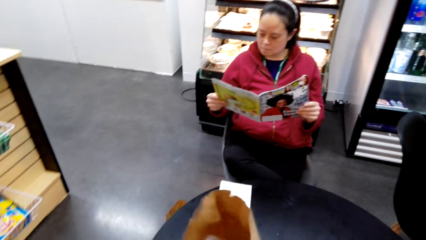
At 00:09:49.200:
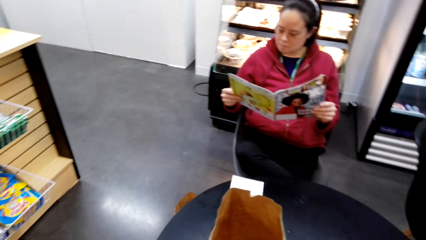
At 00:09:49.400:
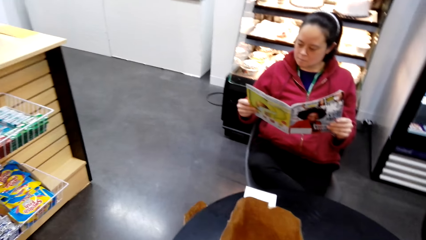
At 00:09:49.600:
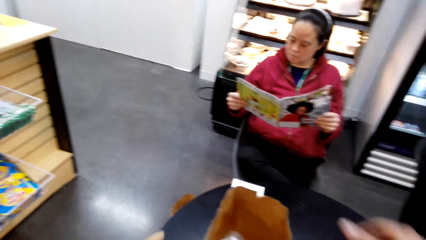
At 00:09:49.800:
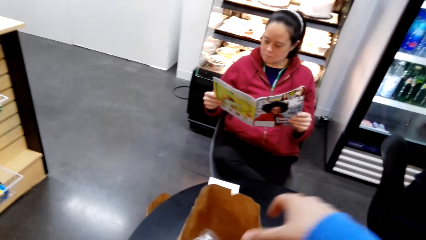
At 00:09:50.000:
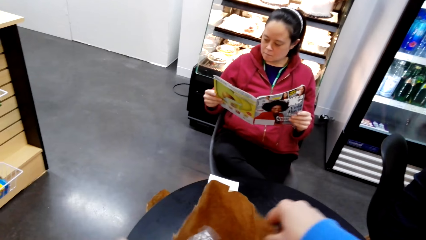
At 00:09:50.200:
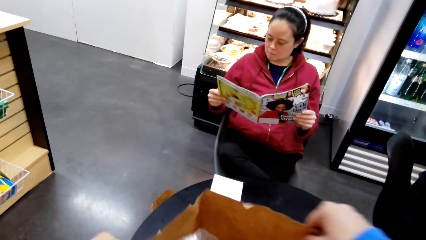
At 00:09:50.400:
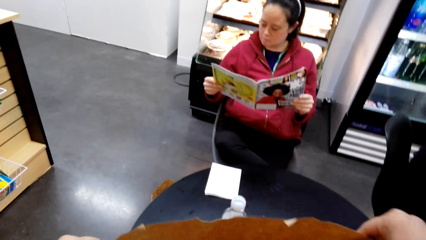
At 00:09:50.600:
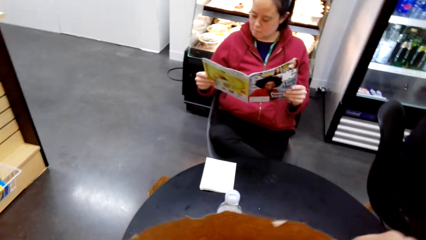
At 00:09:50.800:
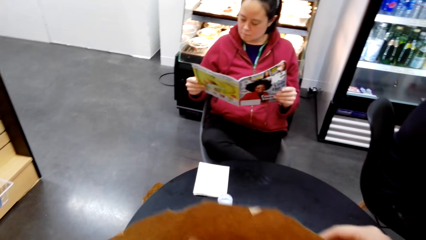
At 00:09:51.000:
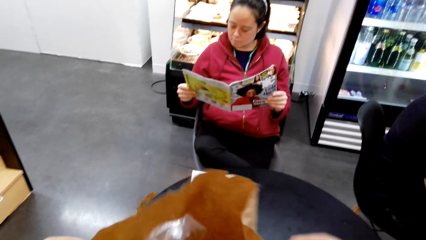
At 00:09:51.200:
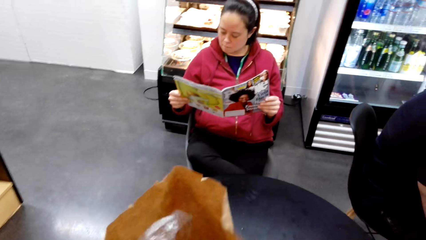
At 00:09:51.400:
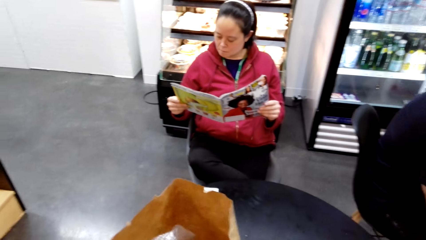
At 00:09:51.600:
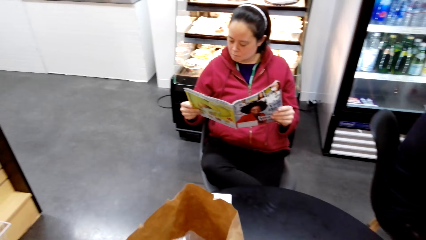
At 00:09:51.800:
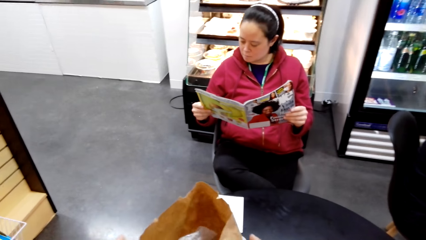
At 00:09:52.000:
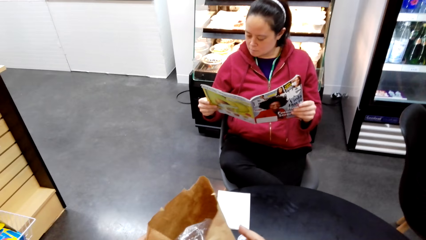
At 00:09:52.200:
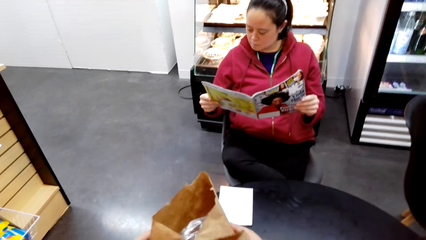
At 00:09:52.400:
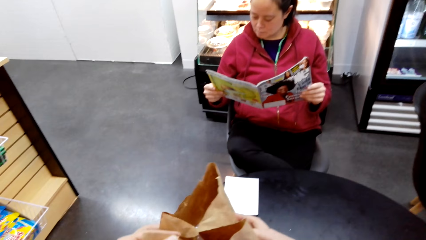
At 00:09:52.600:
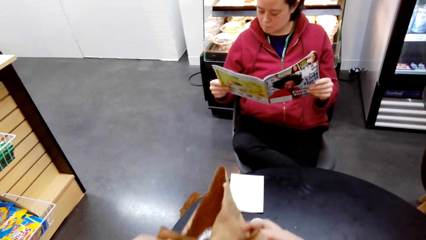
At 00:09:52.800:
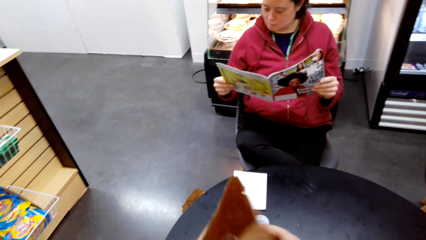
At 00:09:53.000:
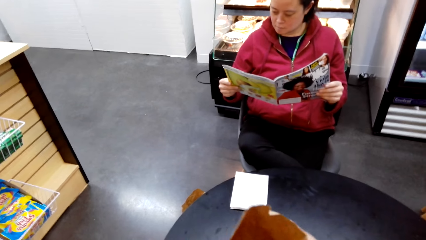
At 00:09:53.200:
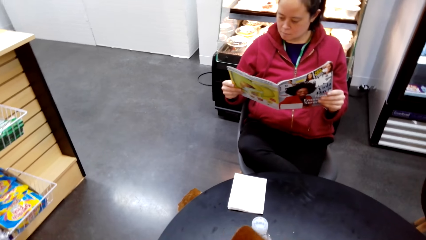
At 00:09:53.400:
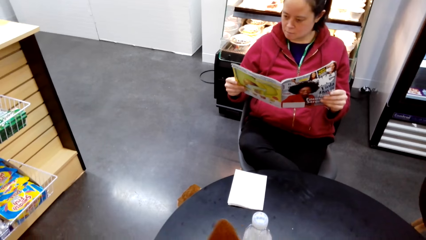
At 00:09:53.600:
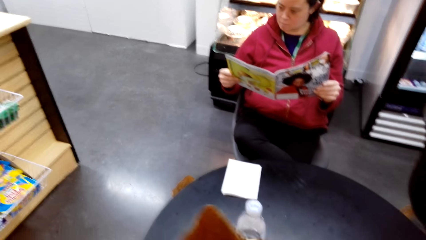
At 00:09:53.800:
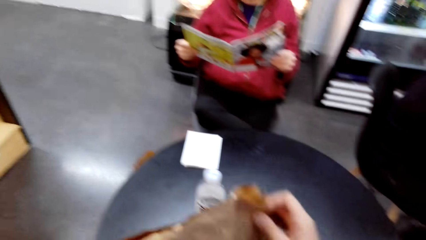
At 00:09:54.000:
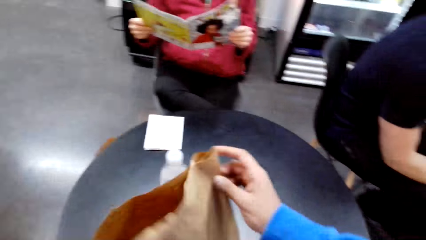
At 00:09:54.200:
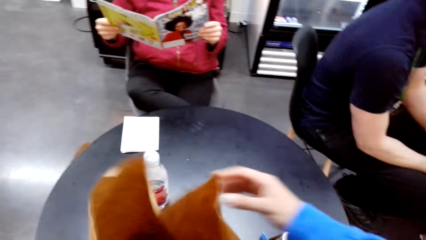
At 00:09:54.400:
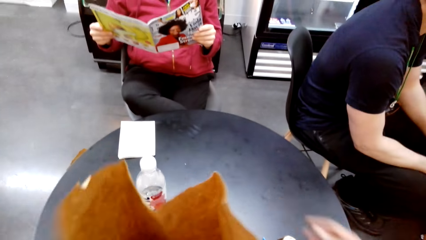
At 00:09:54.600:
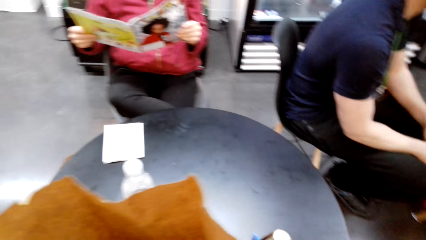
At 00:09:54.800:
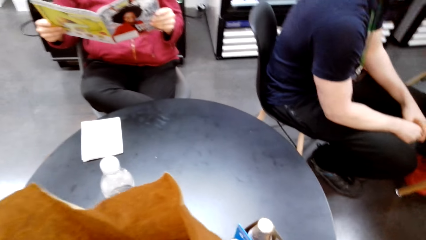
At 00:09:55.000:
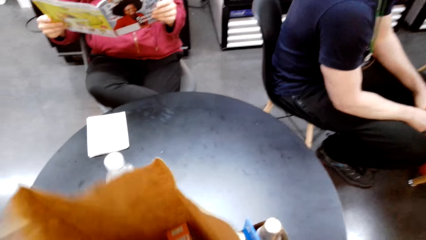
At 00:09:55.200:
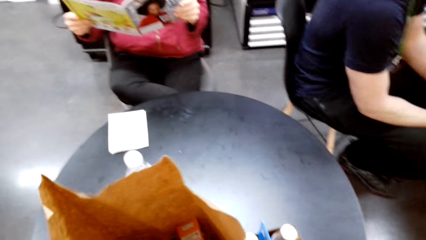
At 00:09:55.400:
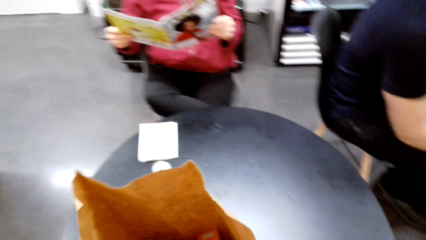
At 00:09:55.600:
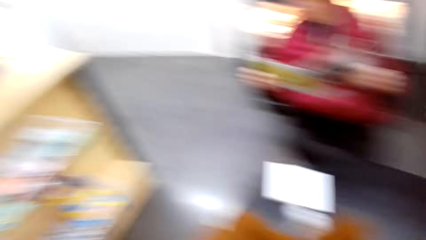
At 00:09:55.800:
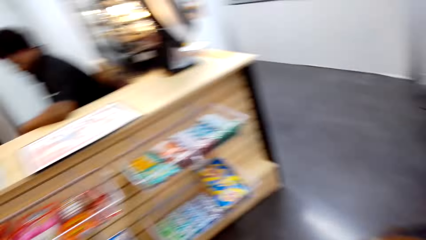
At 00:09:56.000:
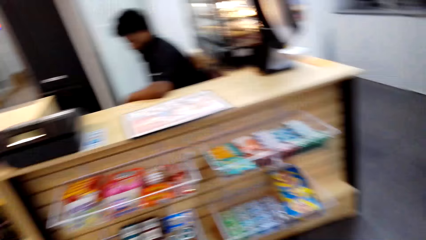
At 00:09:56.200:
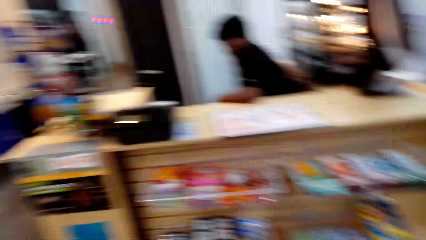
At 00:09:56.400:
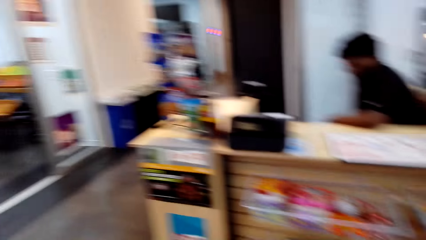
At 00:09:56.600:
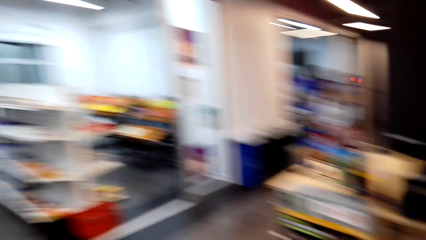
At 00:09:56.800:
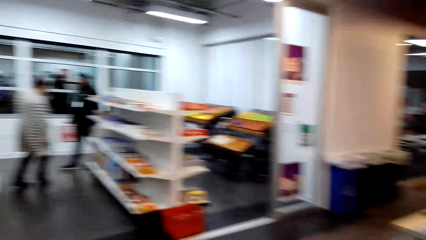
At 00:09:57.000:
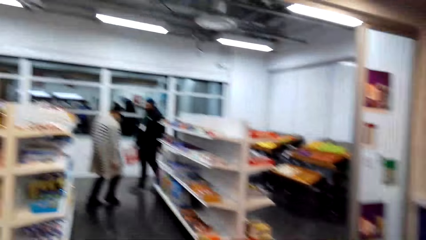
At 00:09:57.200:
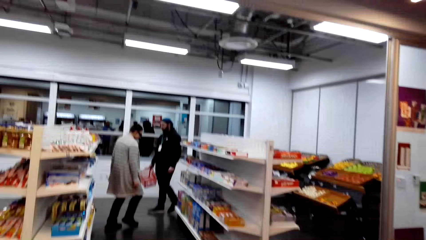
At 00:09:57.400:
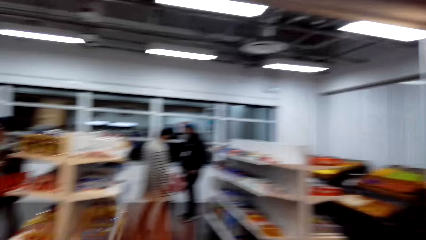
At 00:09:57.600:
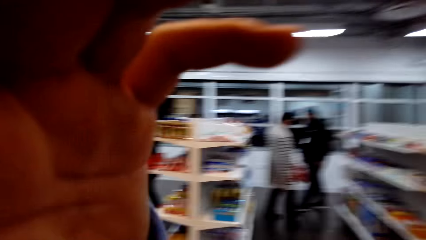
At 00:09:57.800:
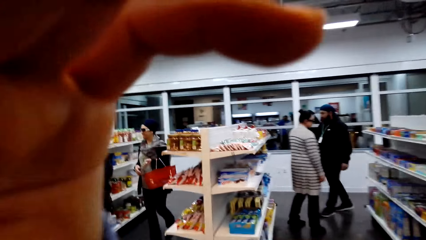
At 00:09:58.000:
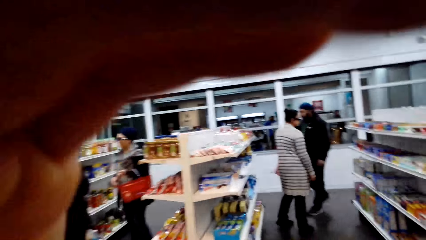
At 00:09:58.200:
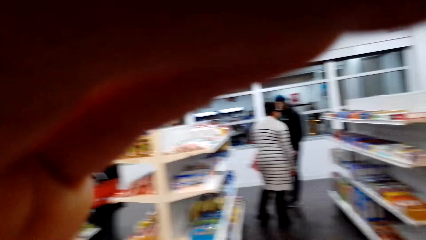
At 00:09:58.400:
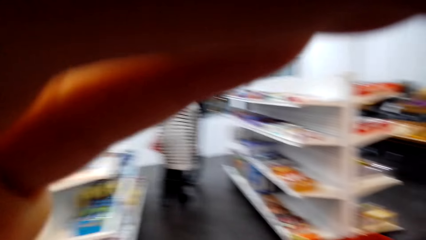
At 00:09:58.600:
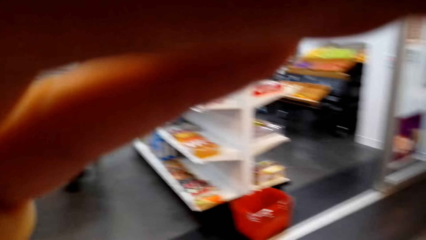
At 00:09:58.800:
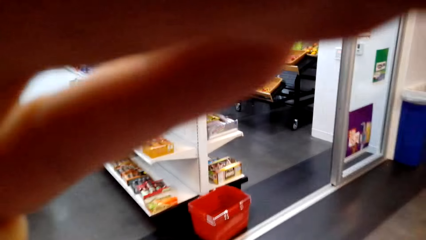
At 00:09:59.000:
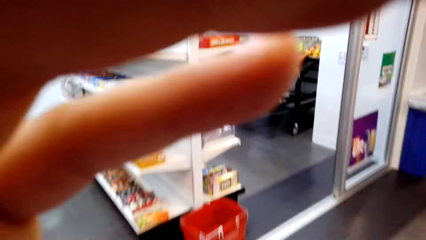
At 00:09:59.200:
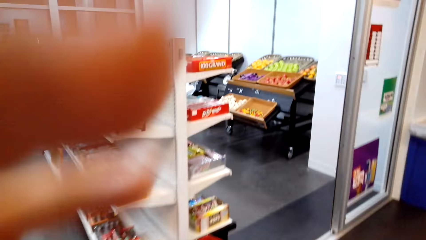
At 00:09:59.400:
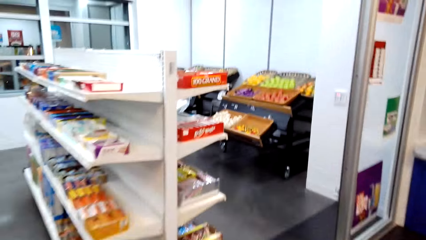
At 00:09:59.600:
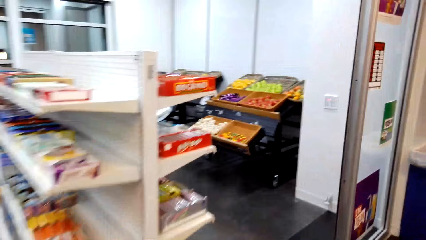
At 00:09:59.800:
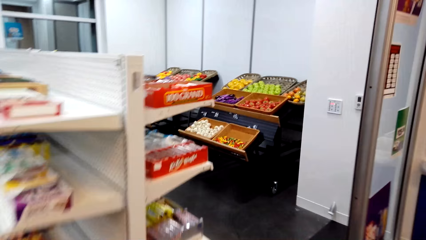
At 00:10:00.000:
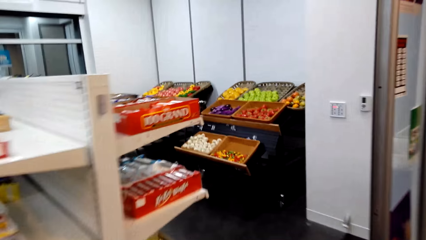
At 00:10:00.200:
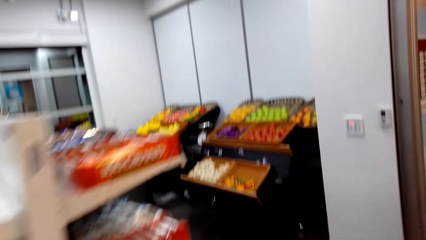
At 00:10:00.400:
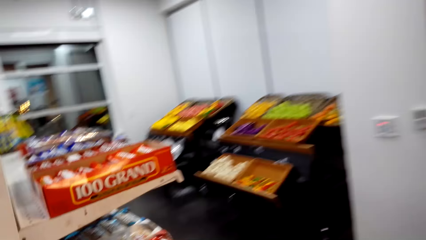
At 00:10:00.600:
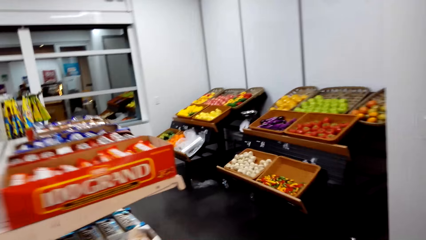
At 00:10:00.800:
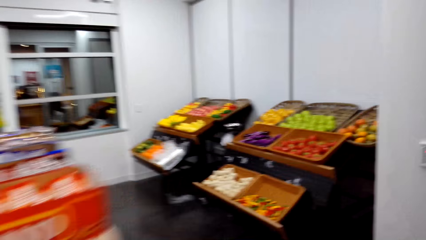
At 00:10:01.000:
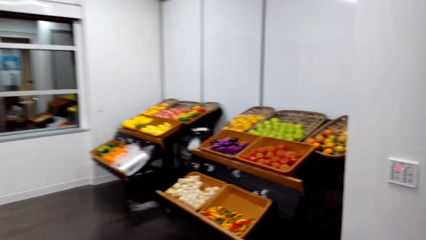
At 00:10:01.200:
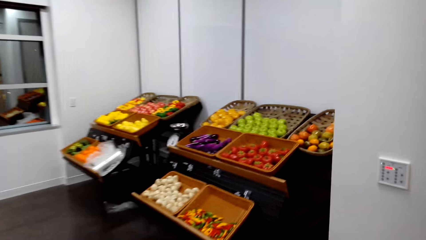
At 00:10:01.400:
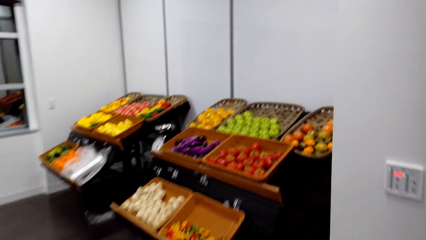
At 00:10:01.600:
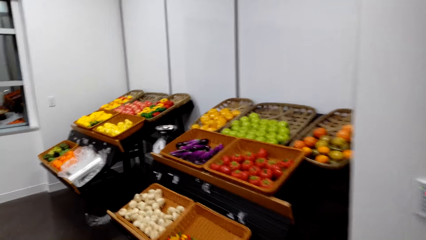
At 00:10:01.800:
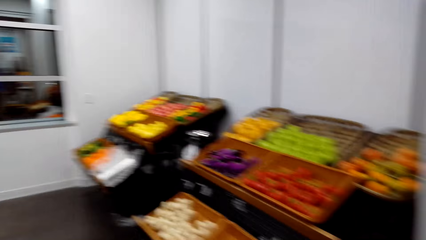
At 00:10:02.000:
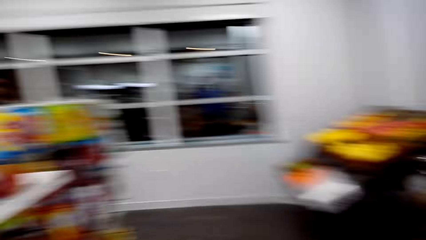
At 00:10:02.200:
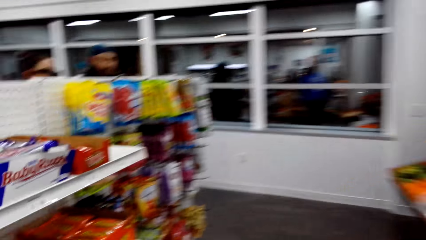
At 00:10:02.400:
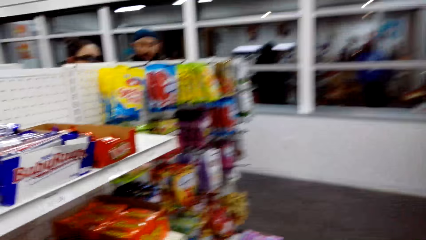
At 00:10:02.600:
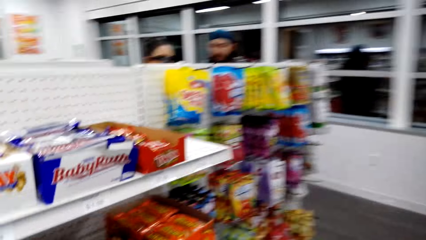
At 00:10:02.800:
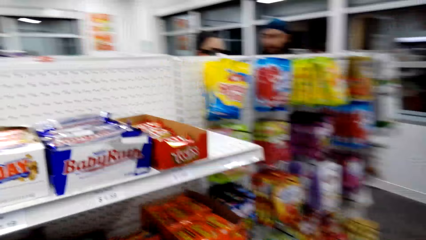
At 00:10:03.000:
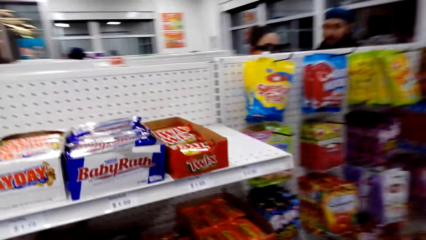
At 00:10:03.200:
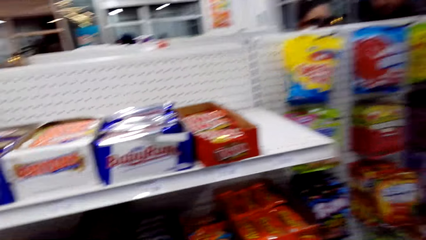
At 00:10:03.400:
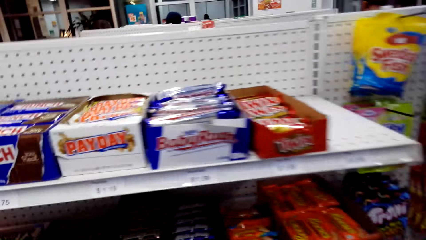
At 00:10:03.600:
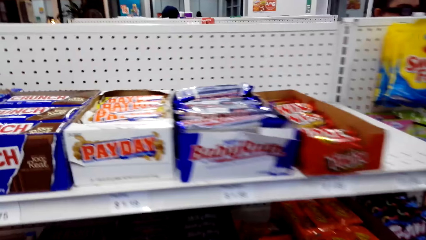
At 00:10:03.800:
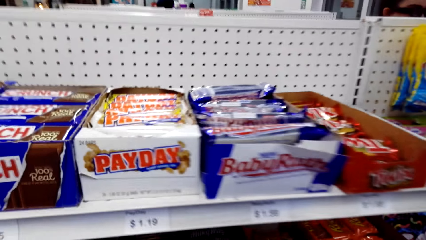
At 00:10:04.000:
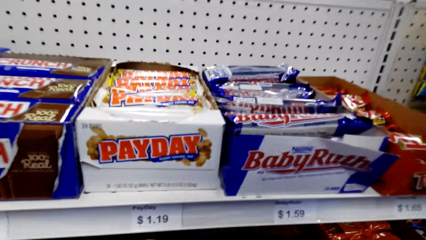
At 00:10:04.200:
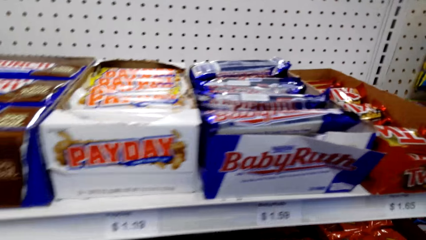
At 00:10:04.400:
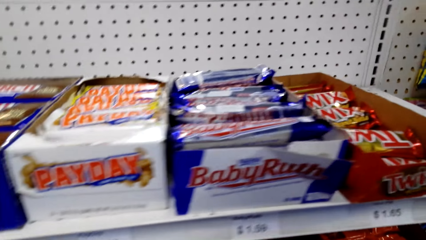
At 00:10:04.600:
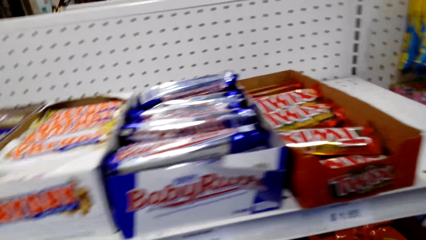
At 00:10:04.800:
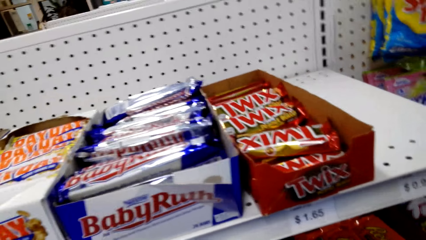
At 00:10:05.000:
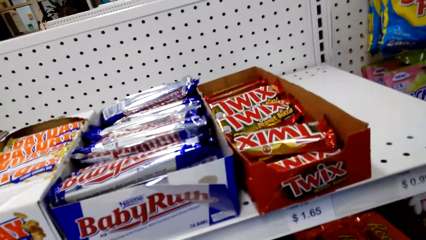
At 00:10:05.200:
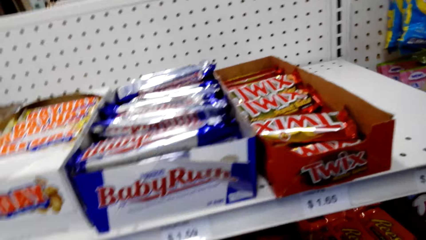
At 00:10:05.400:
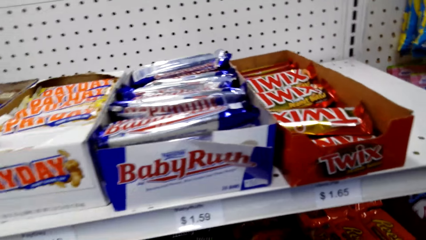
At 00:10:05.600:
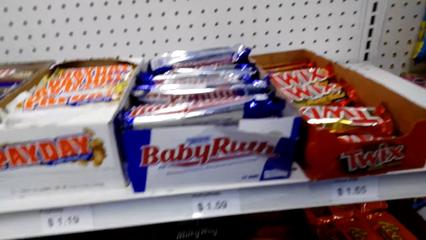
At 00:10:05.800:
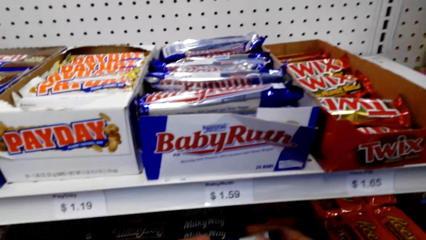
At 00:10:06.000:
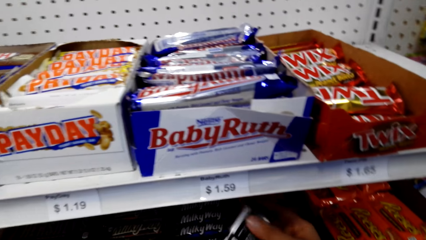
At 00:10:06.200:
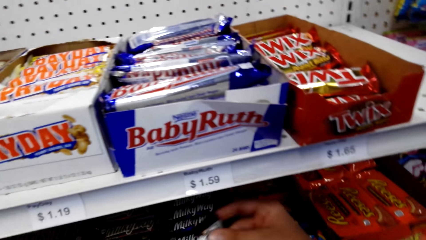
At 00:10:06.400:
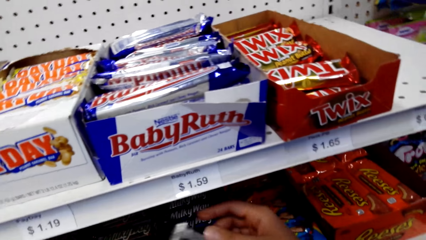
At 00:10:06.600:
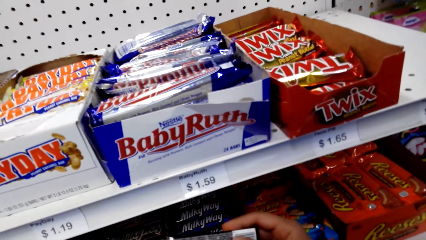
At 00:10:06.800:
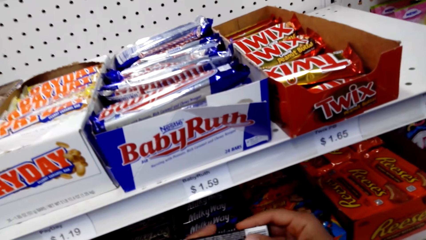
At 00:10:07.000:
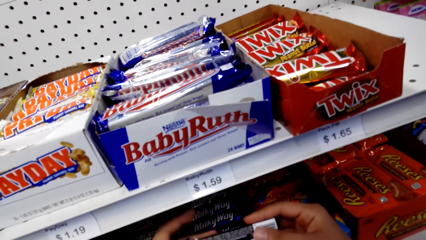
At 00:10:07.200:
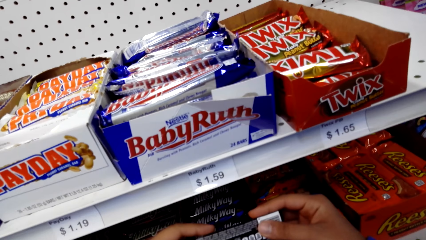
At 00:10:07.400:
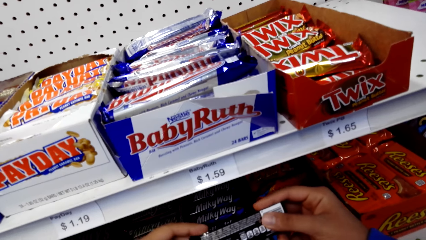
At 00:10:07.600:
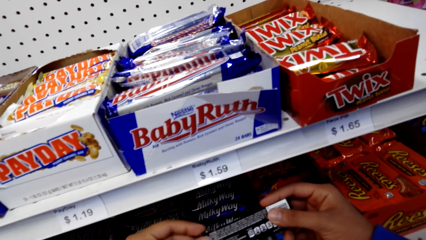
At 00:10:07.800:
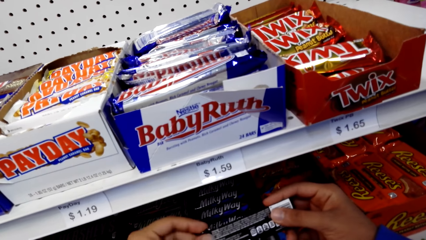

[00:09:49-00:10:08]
The camera wearer looks in the bag. They look around the store. They adjust the camera. They walk around the store. They pick a sachet or Milky Way on a display. They inspect the sachet.
